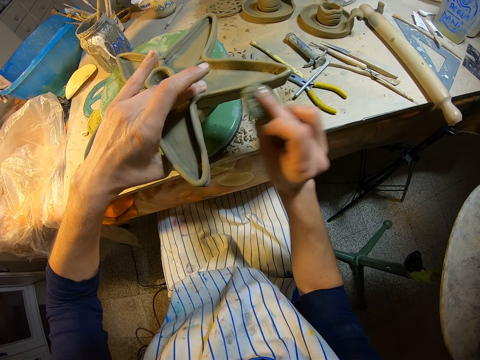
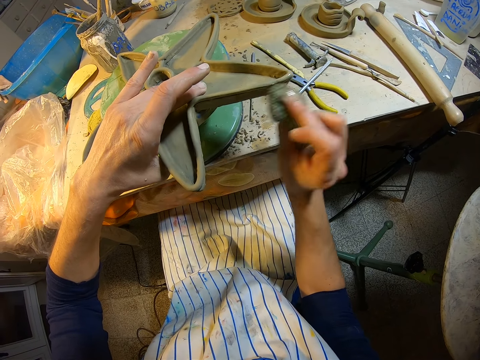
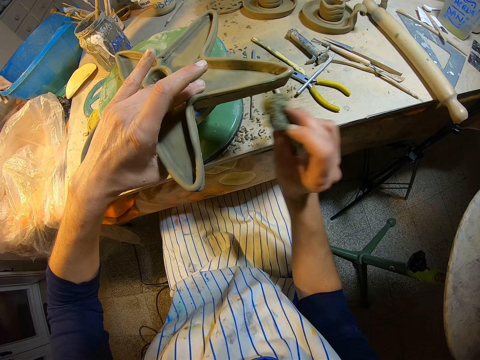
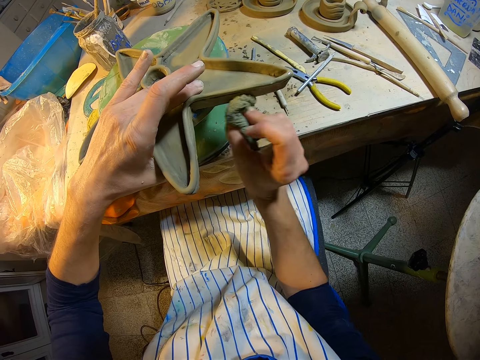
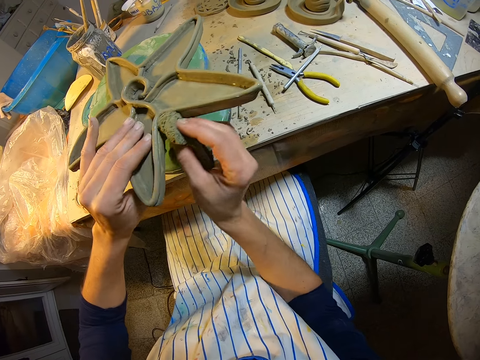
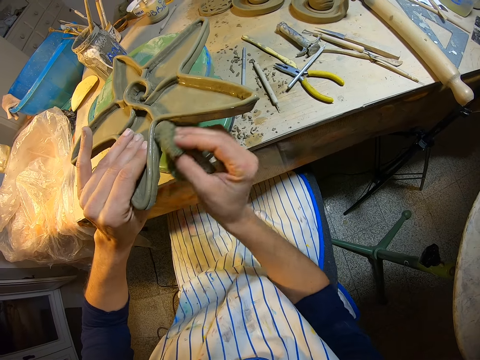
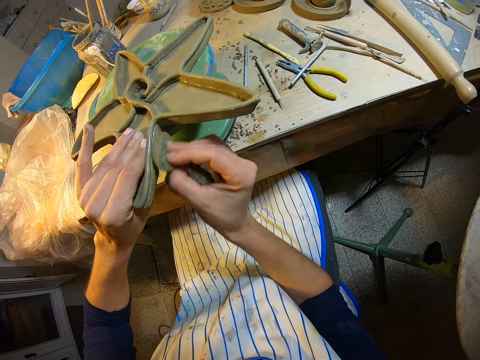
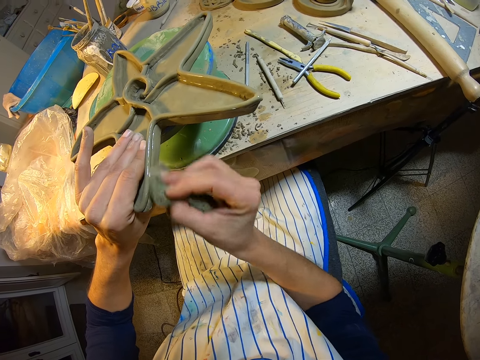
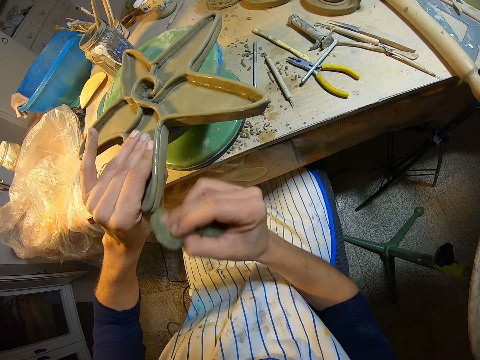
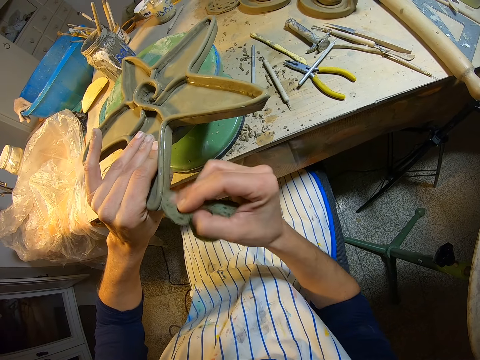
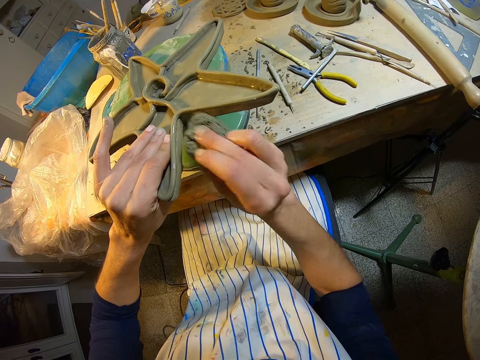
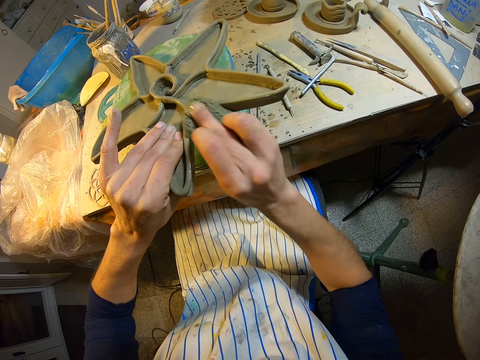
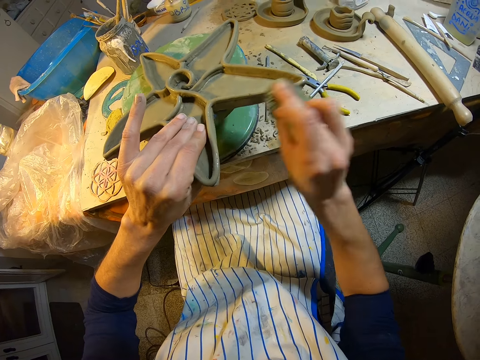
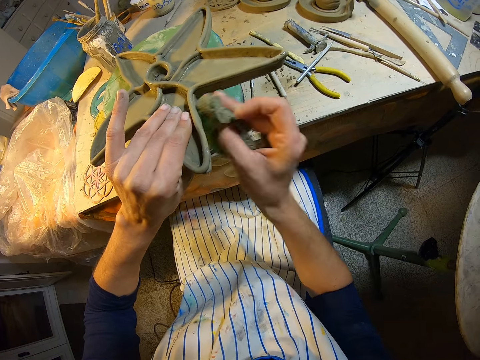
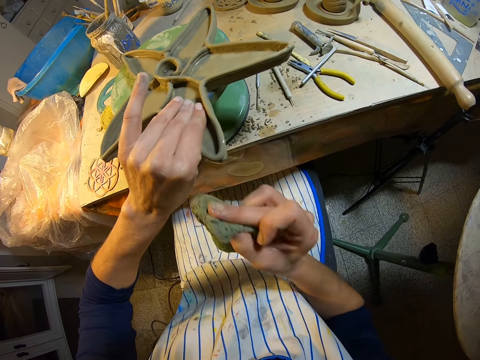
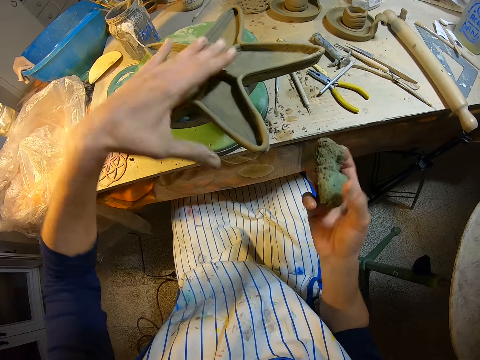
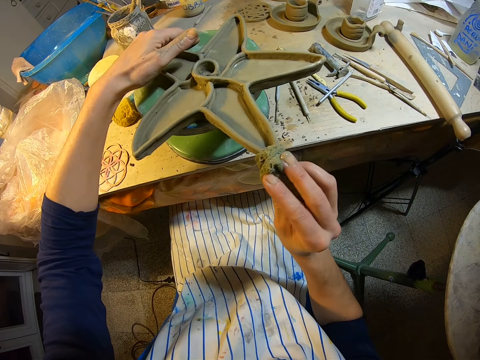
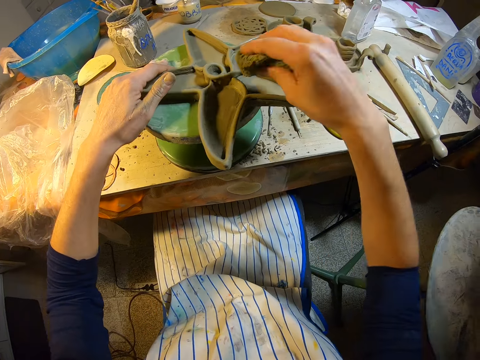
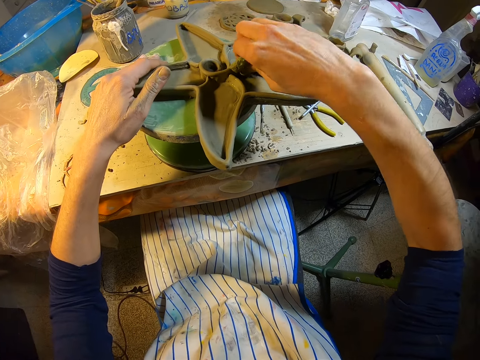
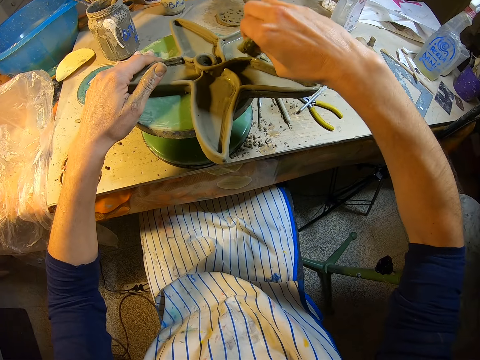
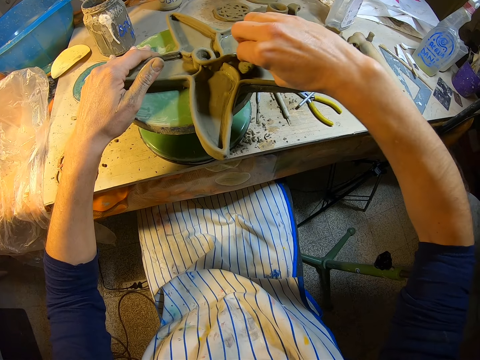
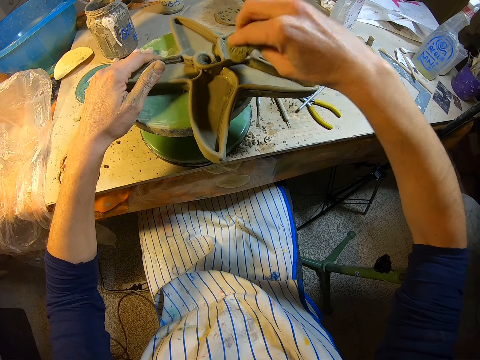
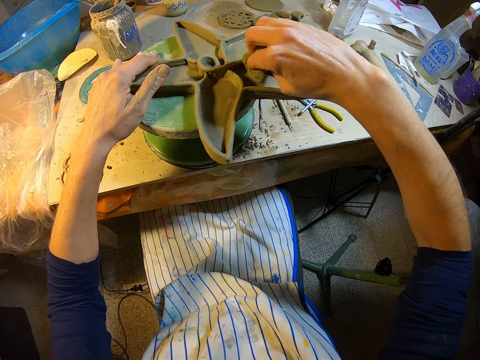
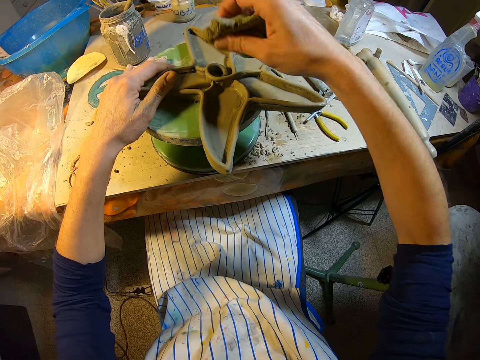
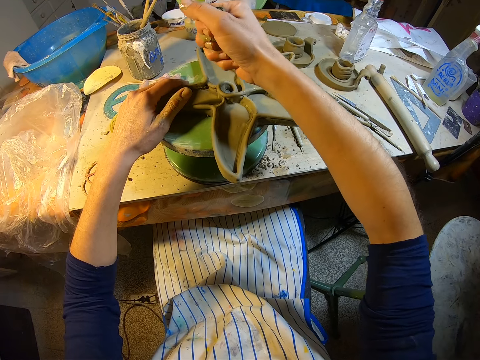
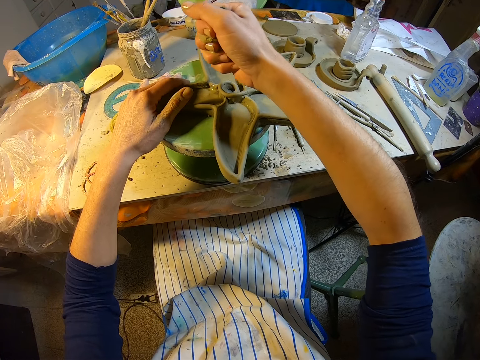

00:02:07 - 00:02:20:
The camera wearer squeezes water from the foam in her right hand into the clay mold on the revolving stool on the table.

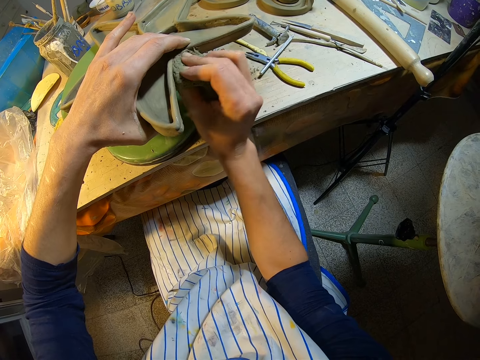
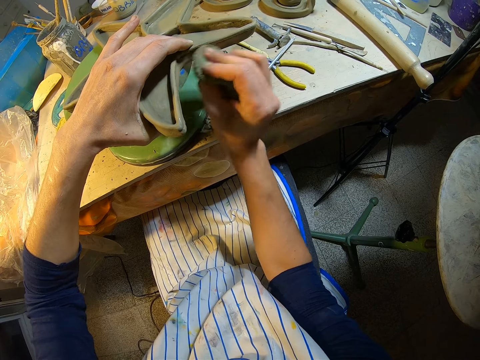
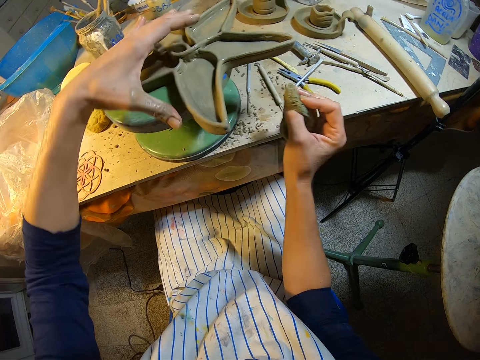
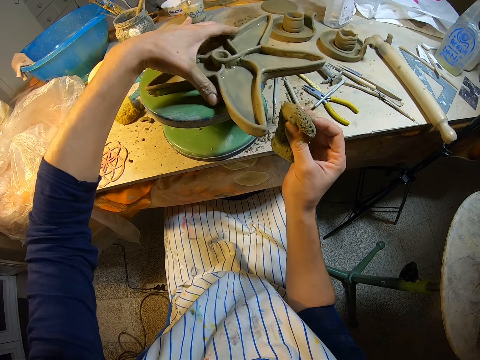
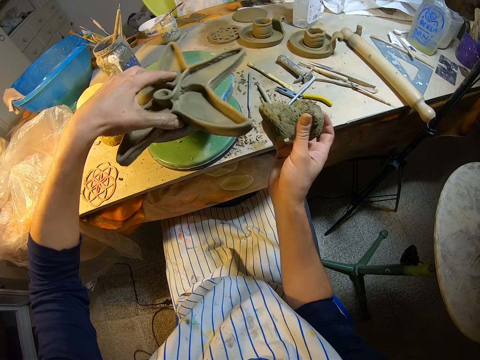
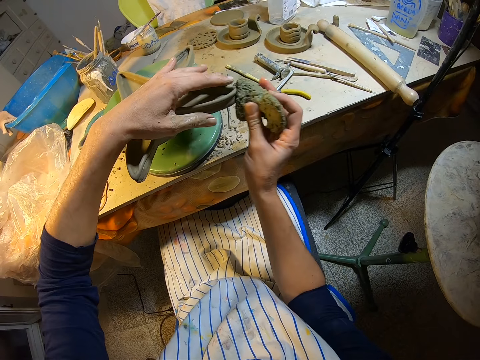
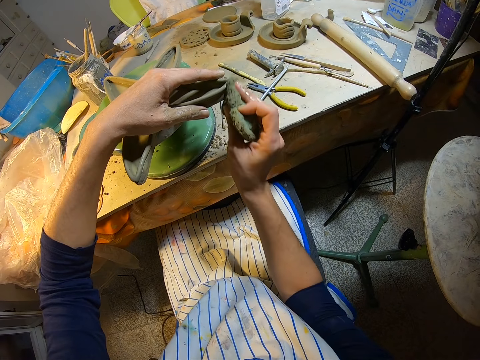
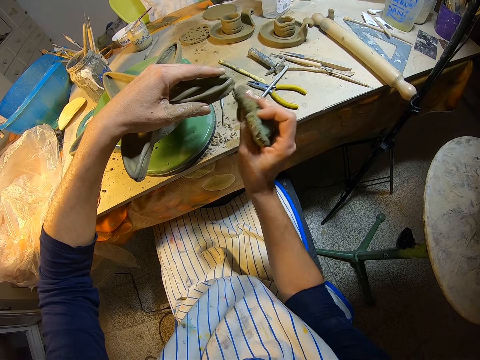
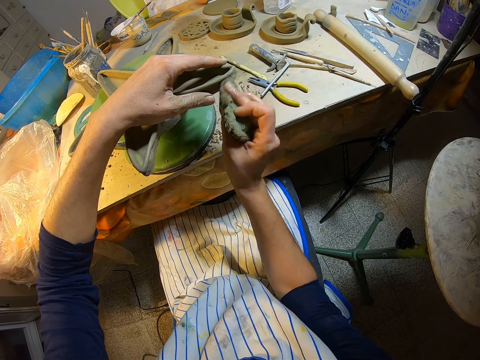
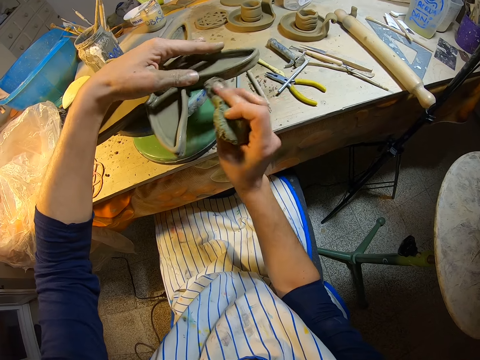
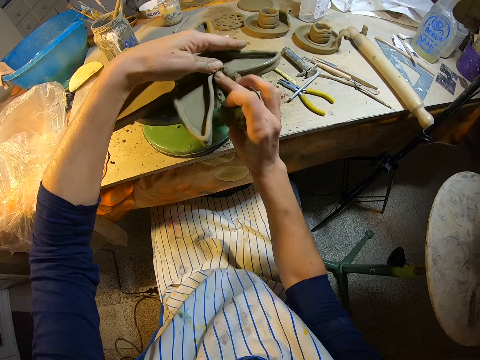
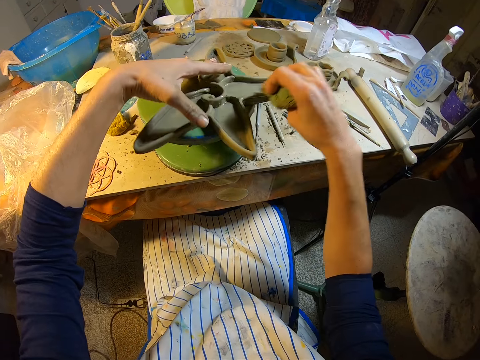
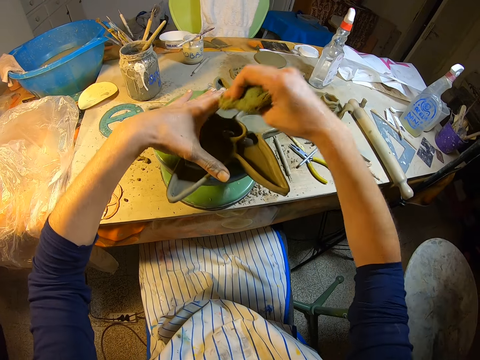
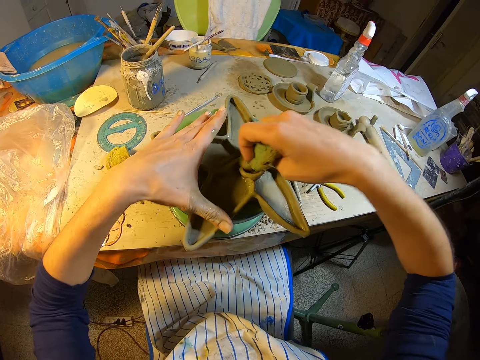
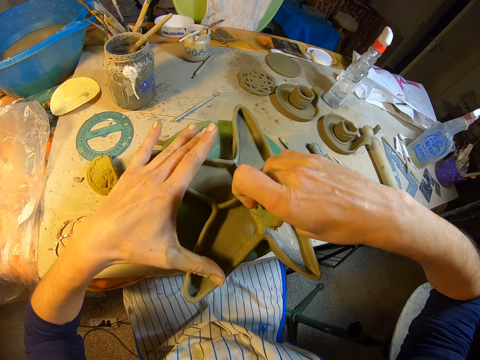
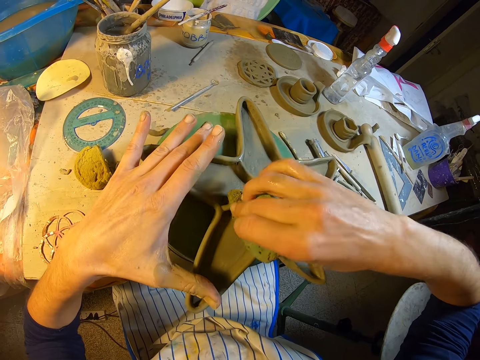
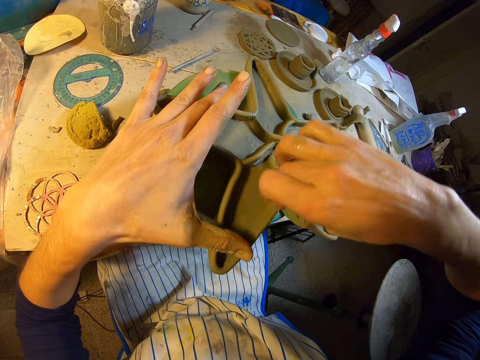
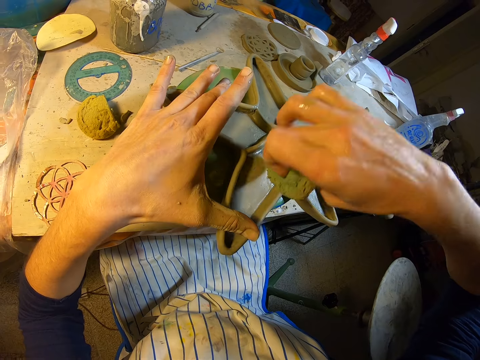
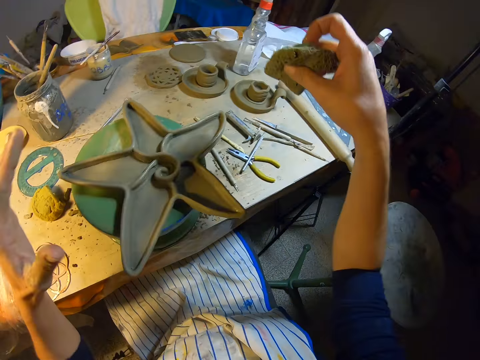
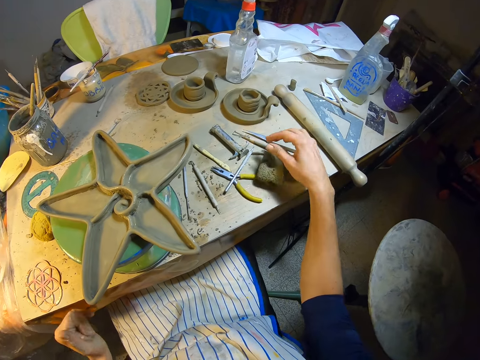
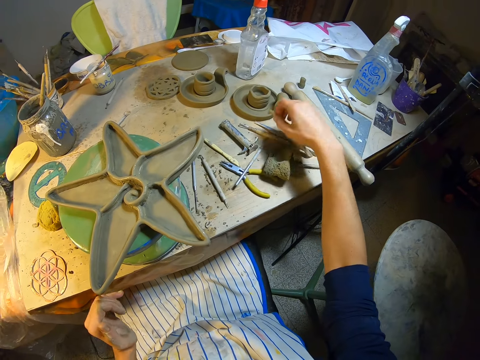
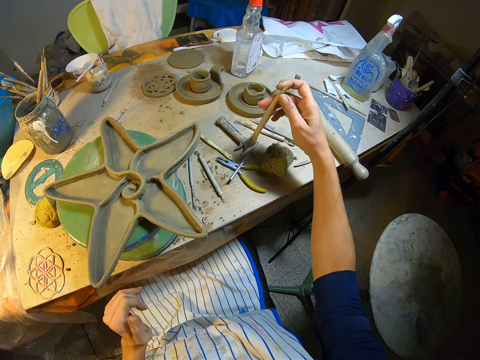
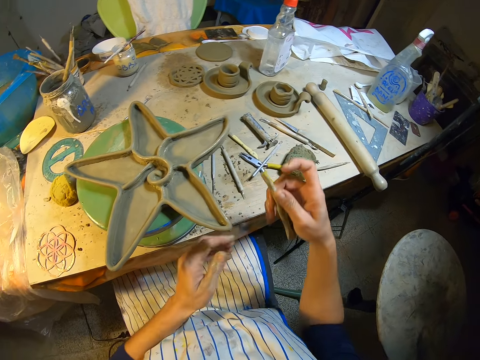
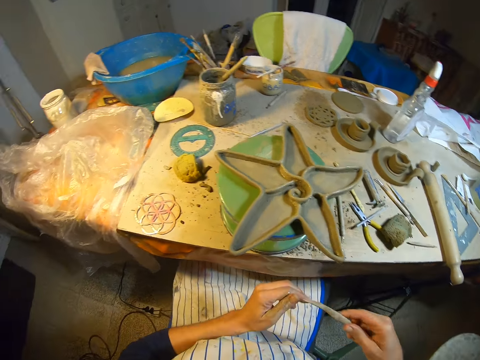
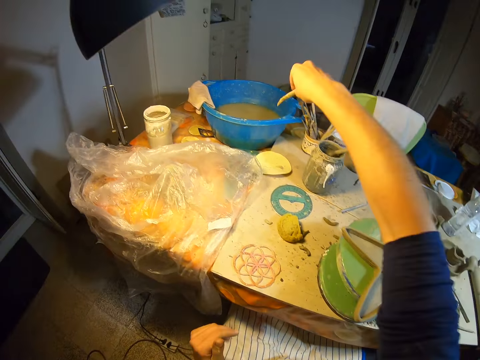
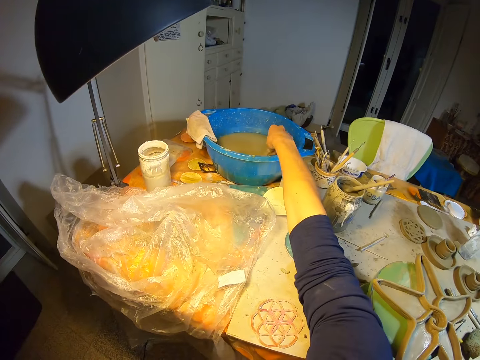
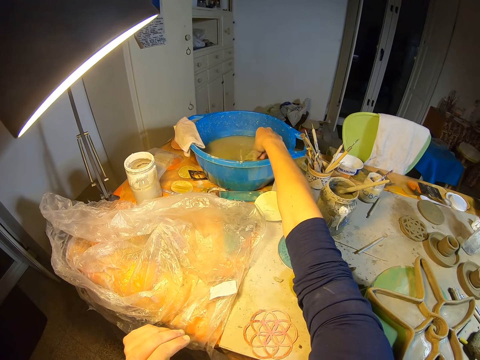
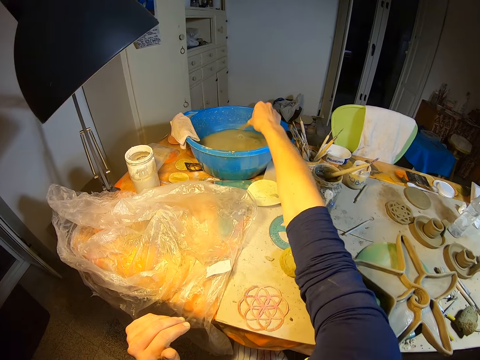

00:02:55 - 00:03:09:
The camera wearer pulls the clay mold on the revolving stool on the table with her left hand. She holds the clay mold on the revolving stool on the table with her left hand. She smoothens the clay mold on the revolving stool on the table with the foam in her right hand. She drops the foam from her right hand on the table. She picks up a clay knife from the table with her right hand. She holds the clay knife with both hands. She holds the clay knife with her right hand. She dips the clay knife in her right hand into the bowl of water on the table.
